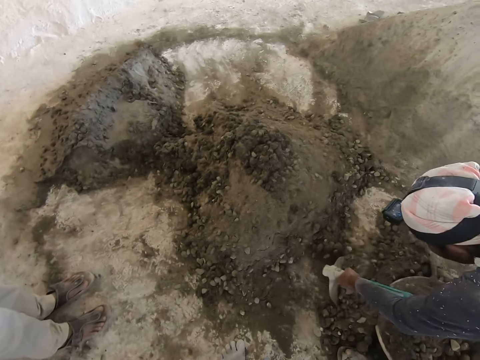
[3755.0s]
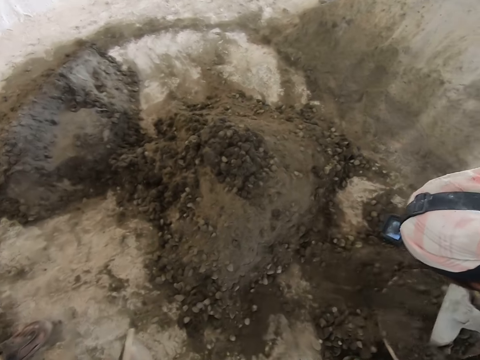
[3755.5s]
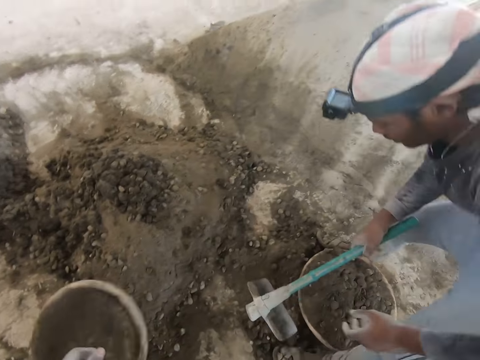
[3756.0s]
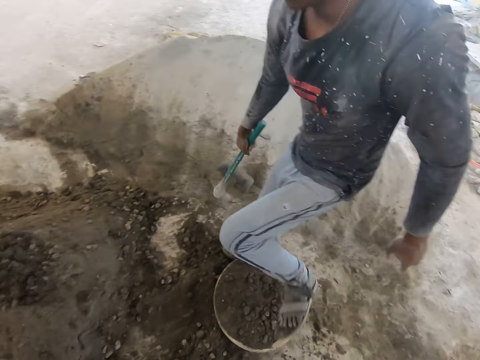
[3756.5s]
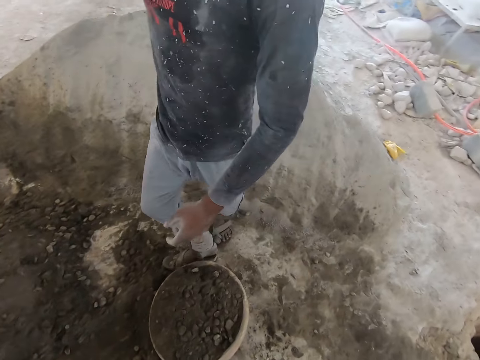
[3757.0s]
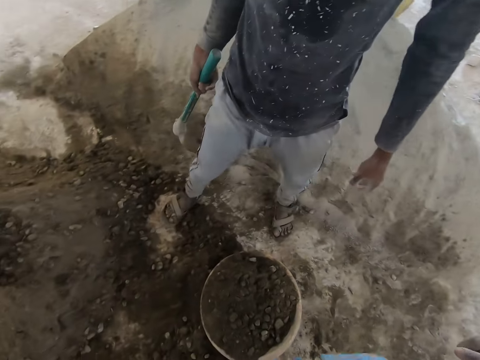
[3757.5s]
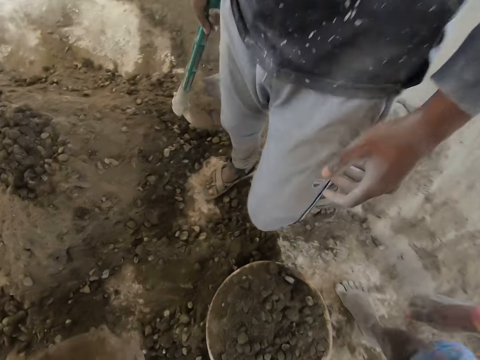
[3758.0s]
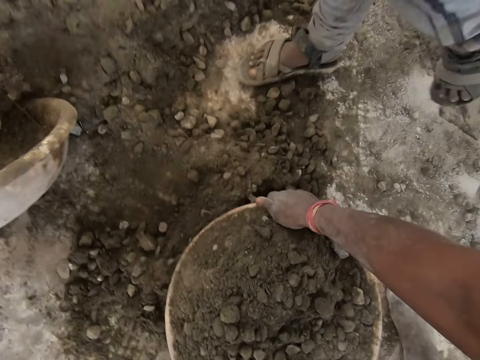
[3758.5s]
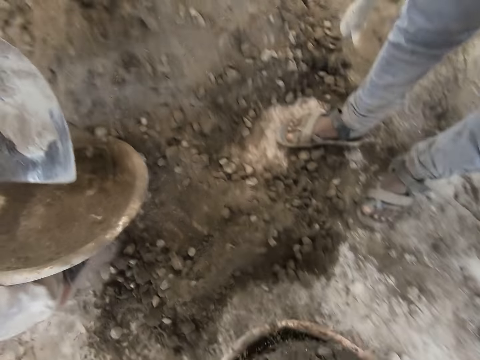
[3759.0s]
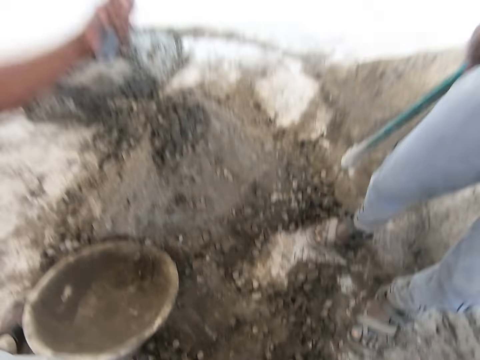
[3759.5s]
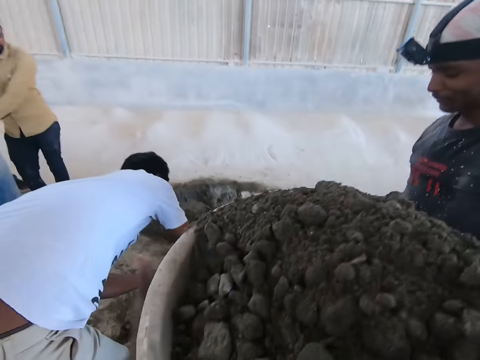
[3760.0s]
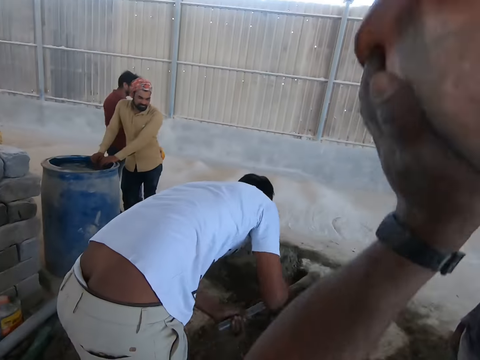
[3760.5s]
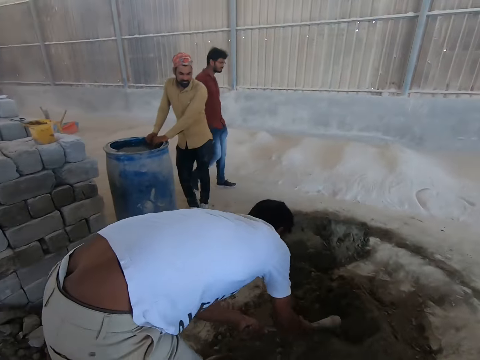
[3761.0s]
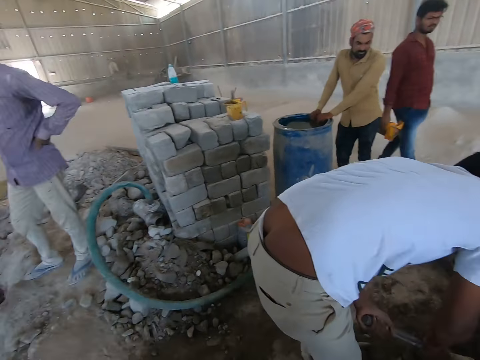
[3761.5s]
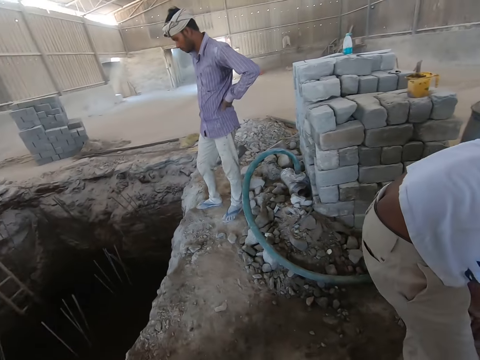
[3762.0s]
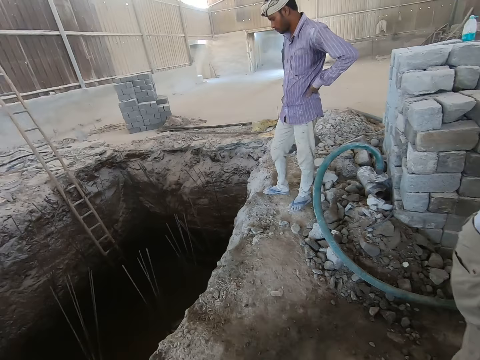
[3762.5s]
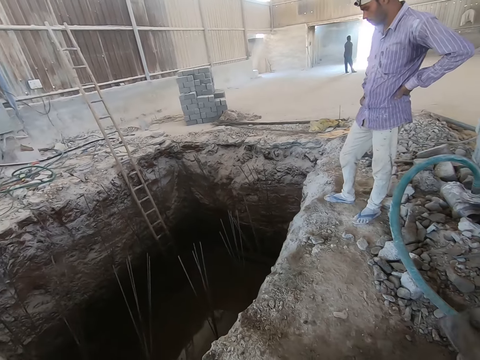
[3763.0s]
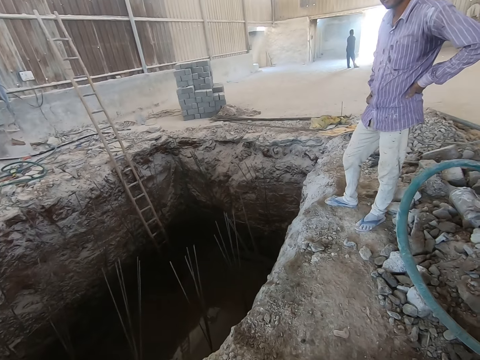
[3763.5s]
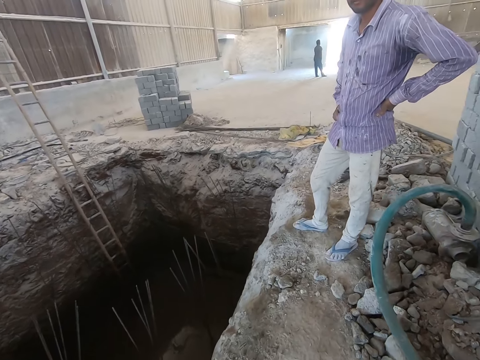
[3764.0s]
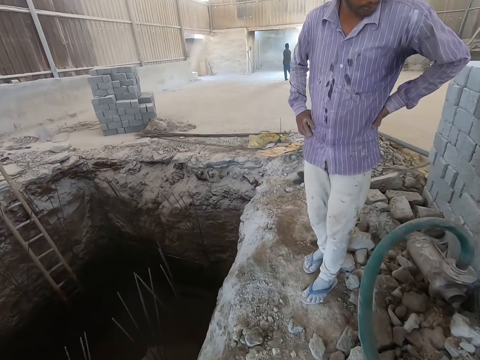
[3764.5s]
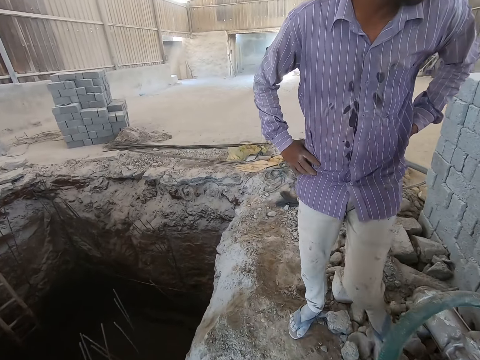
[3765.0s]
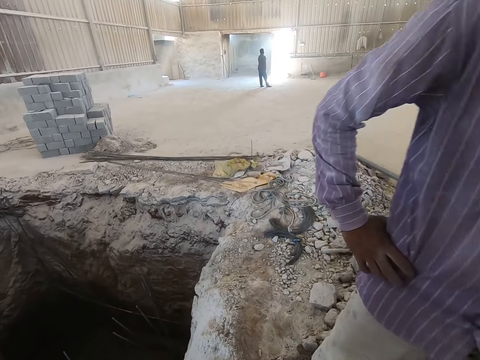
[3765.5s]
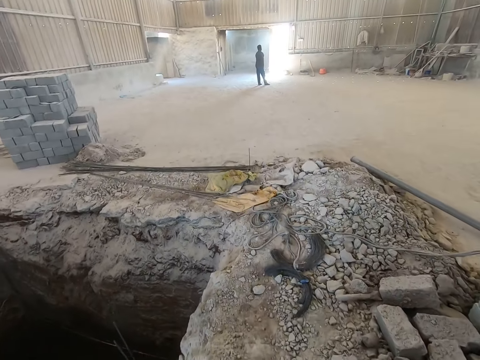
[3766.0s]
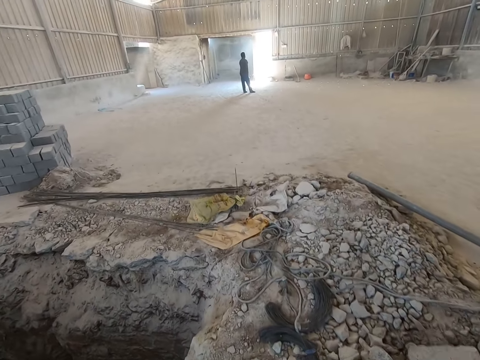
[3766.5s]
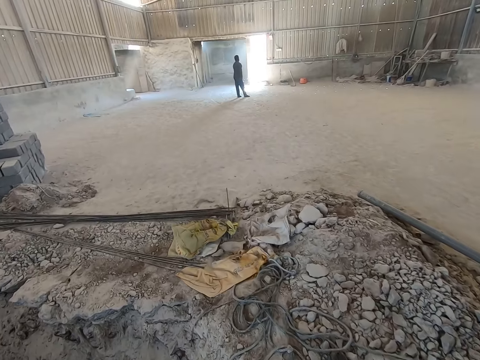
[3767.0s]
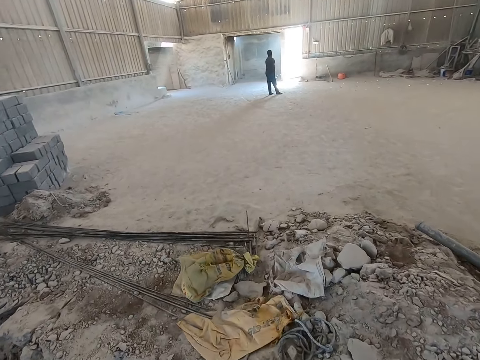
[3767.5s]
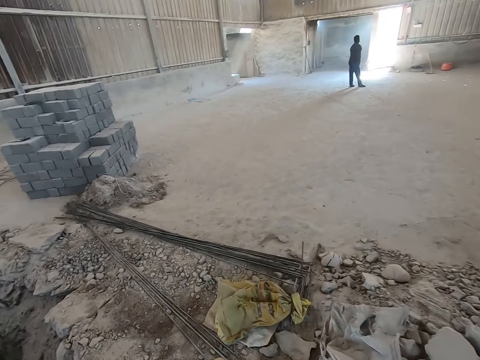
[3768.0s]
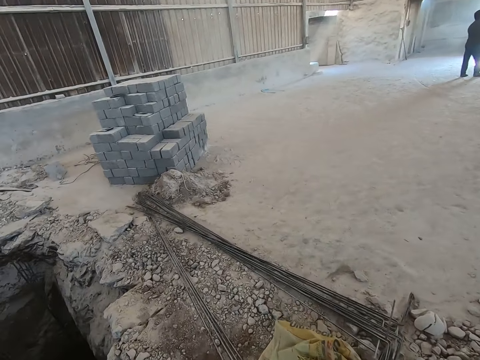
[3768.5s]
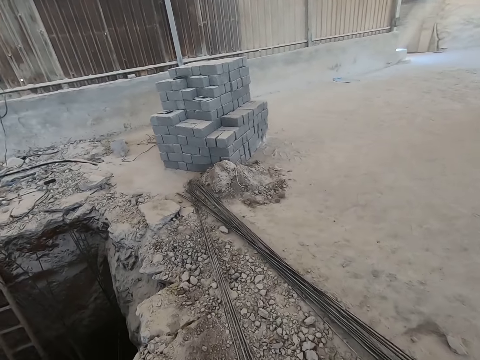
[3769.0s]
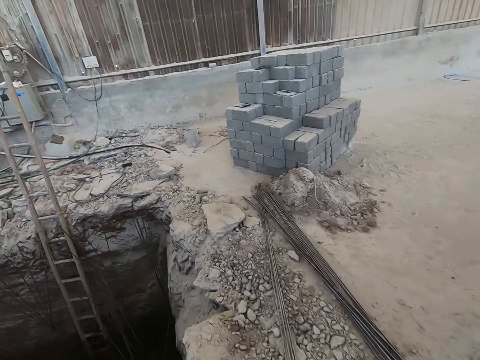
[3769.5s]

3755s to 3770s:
A man digs soil with a hoe to a basin. The camera wearer carries the head pan from the floor with both hands. The man packs the mortar into the head pan with the hoe in both hands. The camera wearer raises the head pan over his head with both hands.

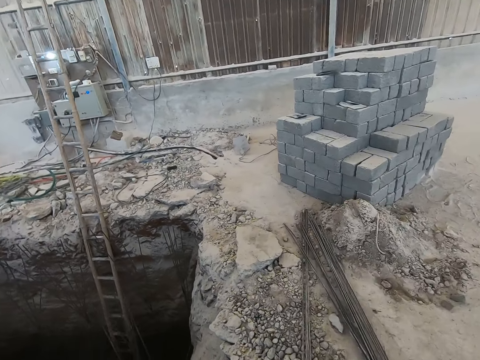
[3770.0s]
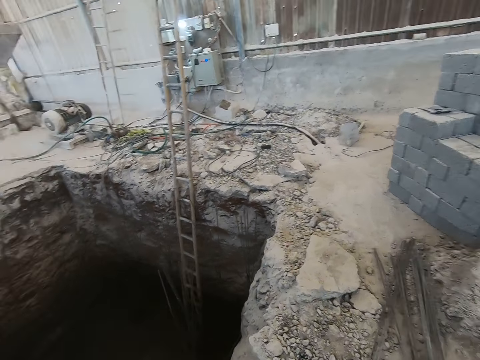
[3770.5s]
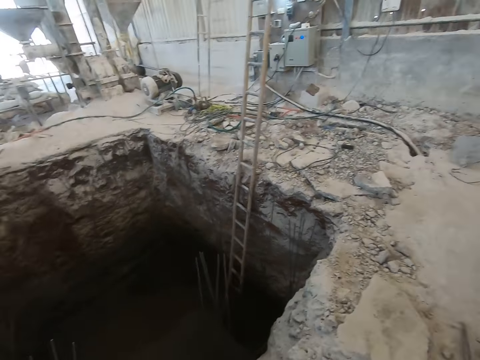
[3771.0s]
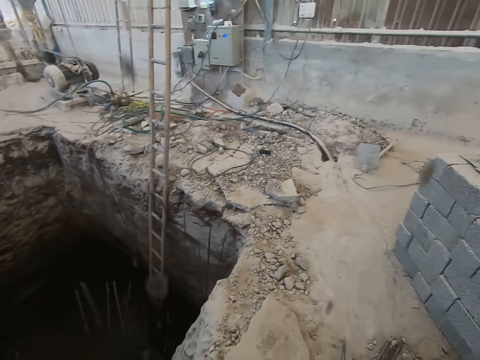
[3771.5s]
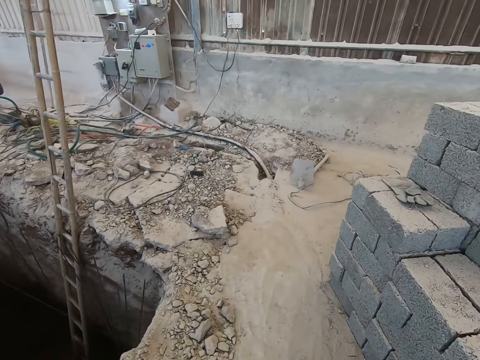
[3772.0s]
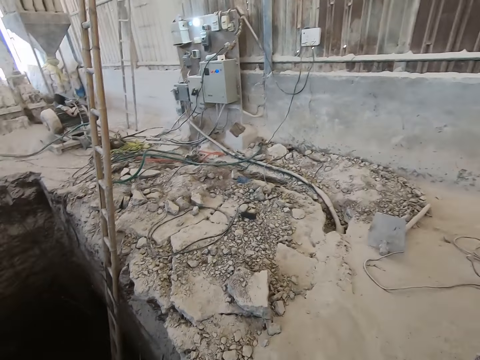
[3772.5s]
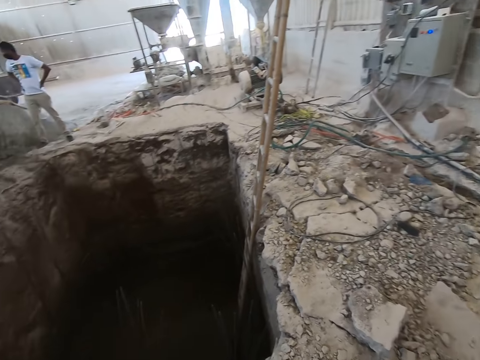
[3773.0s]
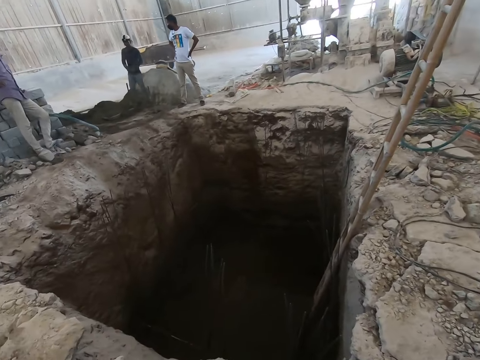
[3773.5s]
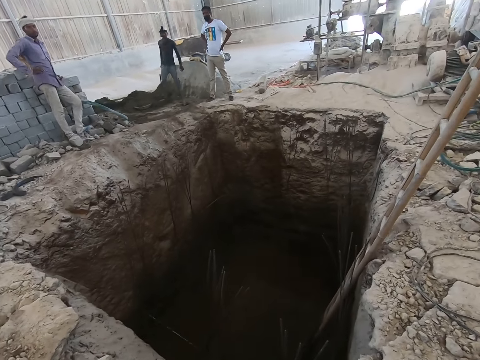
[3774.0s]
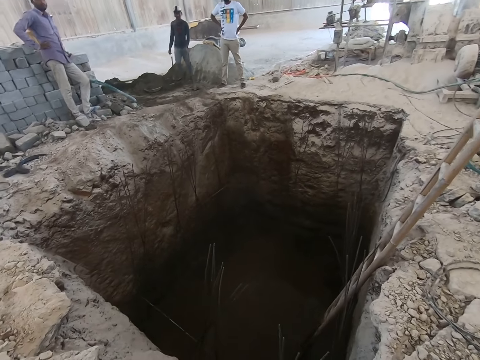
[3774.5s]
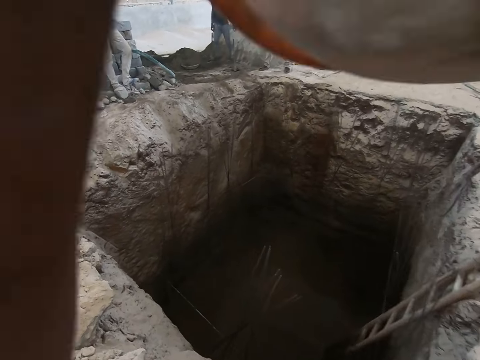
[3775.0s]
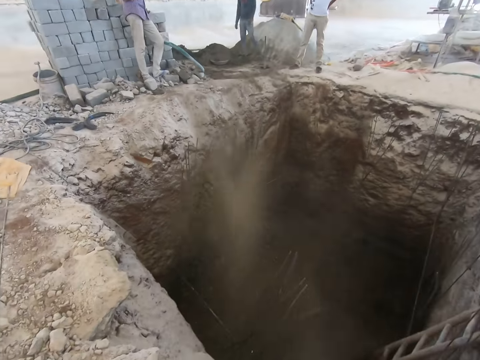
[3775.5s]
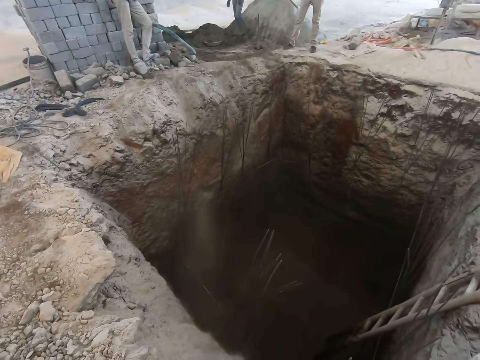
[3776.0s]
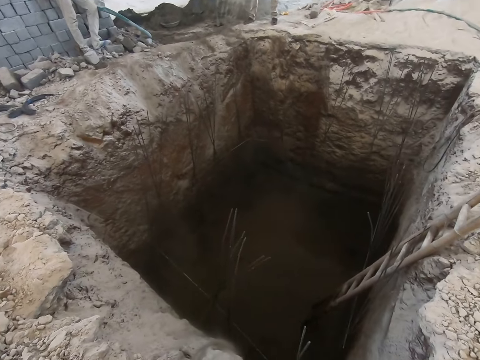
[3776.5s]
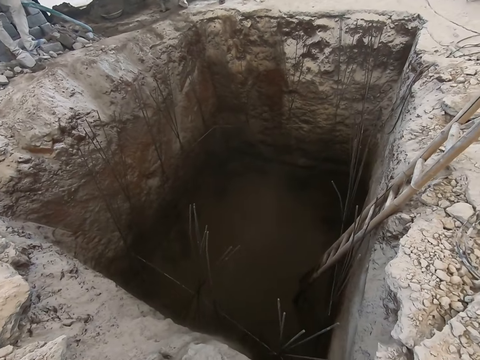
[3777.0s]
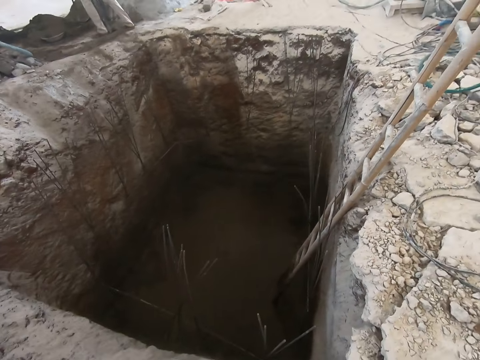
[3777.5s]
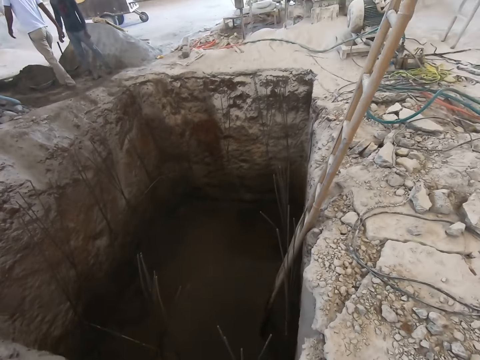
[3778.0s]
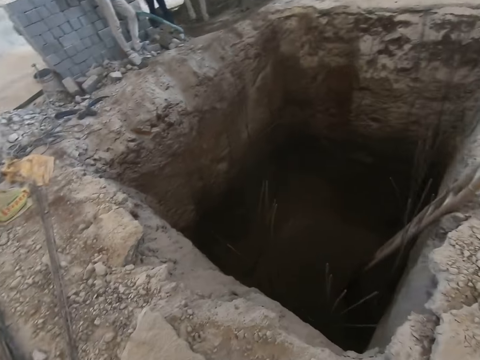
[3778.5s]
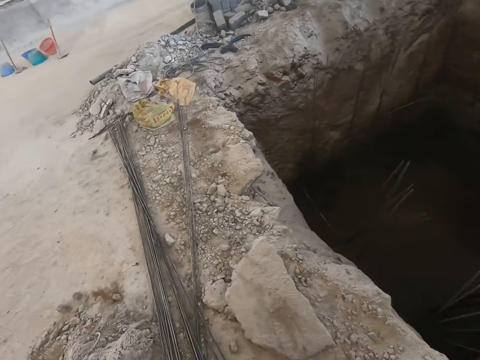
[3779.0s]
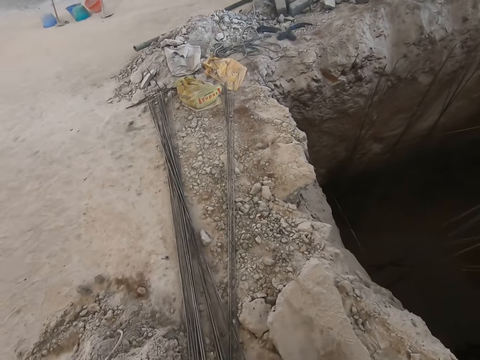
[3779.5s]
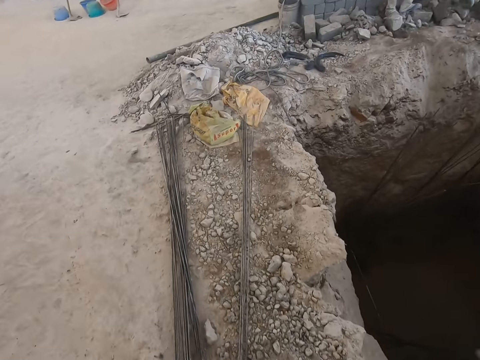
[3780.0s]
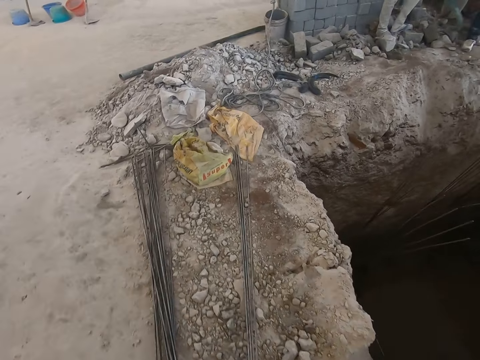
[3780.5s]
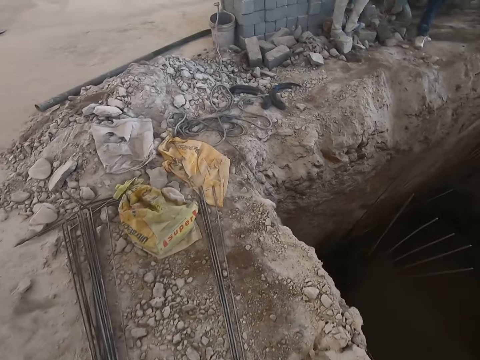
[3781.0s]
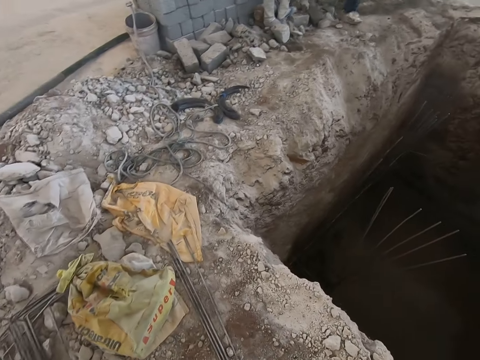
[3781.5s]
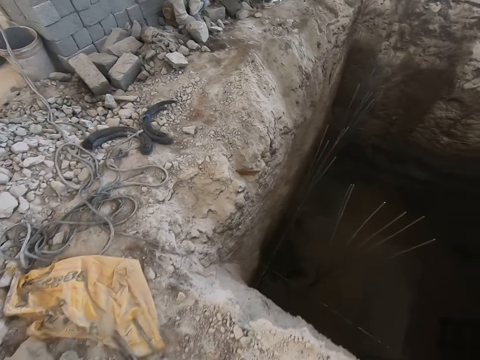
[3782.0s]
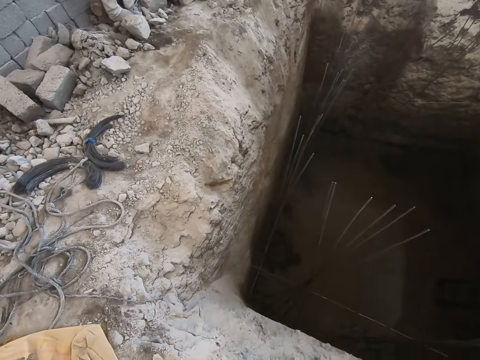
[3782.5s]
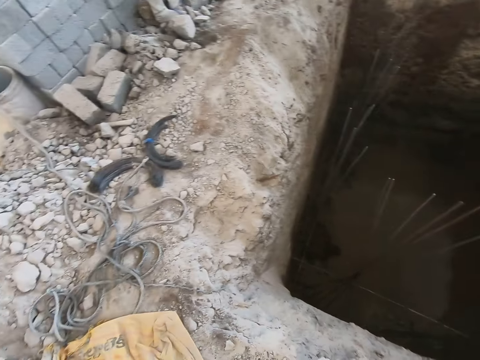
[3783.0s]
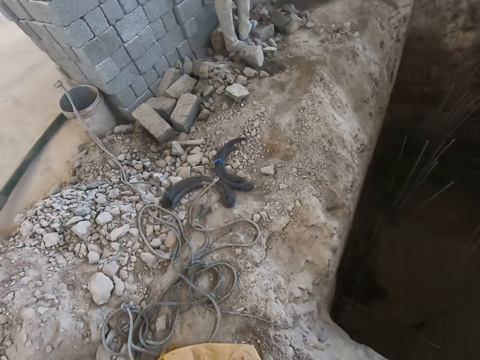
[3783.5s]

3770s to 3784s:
The camera wearer pours the mortar in the head pan into the trench with both hands.
